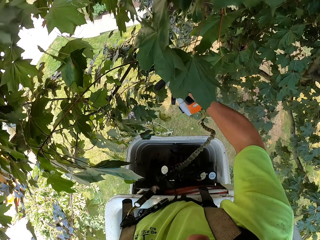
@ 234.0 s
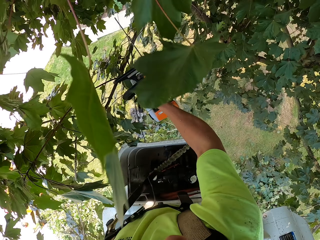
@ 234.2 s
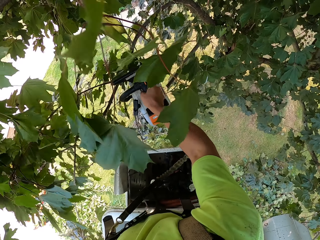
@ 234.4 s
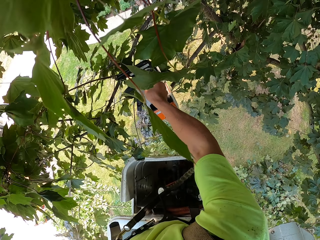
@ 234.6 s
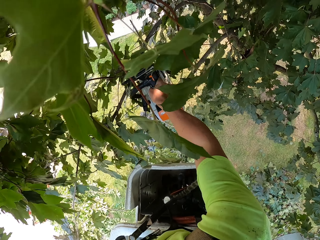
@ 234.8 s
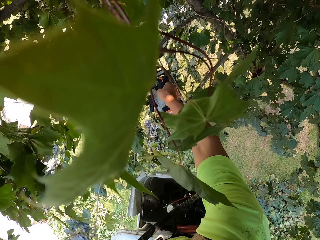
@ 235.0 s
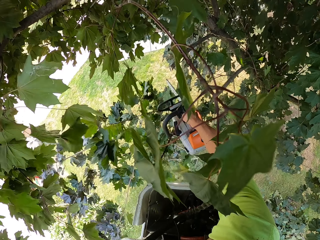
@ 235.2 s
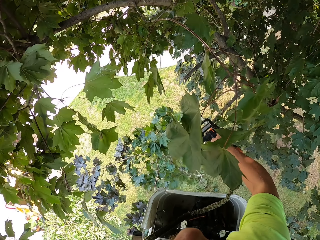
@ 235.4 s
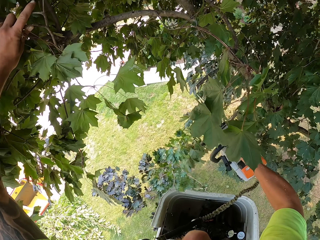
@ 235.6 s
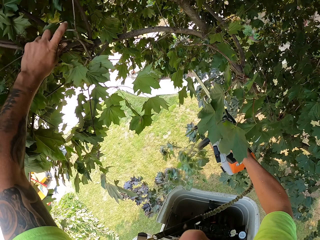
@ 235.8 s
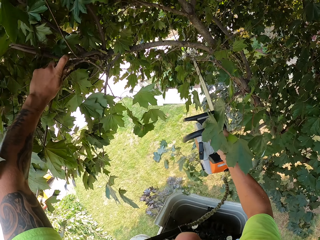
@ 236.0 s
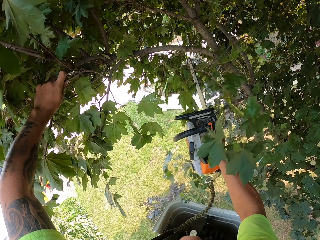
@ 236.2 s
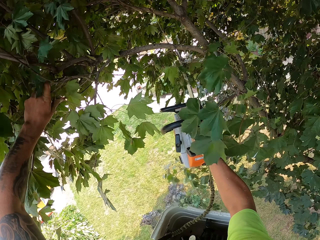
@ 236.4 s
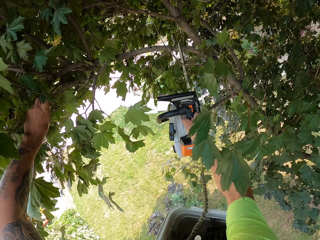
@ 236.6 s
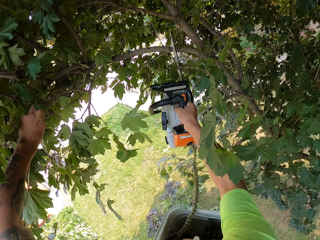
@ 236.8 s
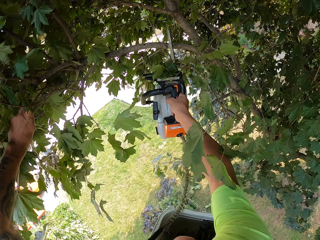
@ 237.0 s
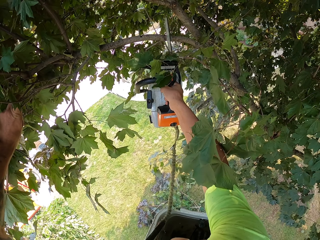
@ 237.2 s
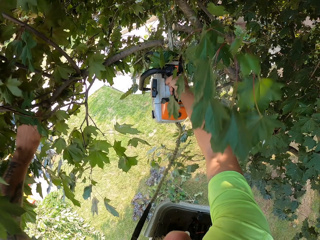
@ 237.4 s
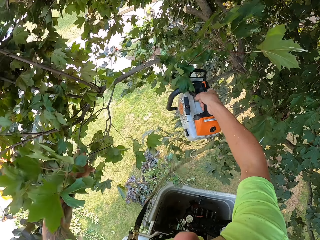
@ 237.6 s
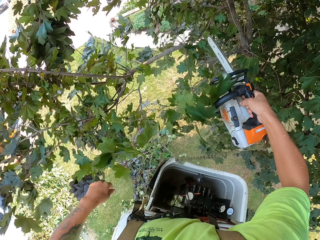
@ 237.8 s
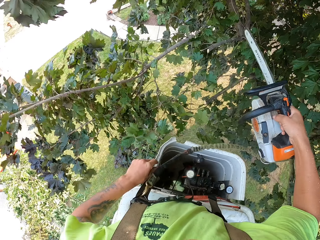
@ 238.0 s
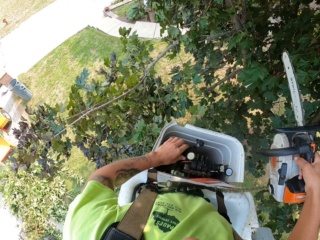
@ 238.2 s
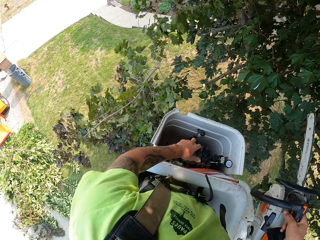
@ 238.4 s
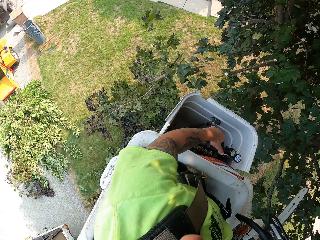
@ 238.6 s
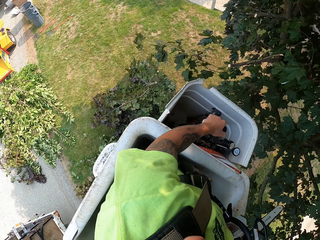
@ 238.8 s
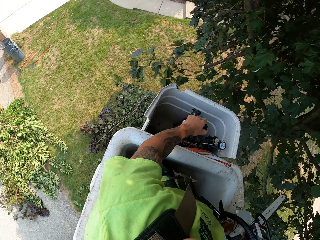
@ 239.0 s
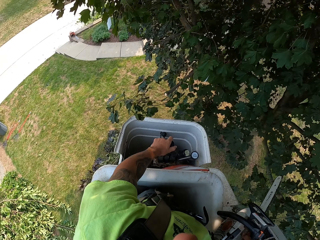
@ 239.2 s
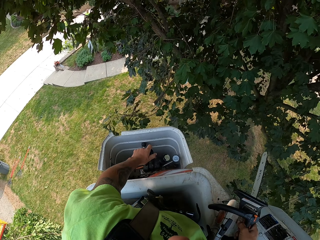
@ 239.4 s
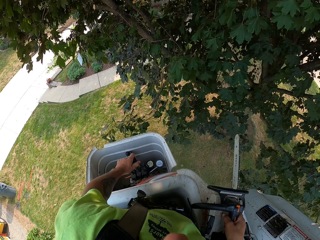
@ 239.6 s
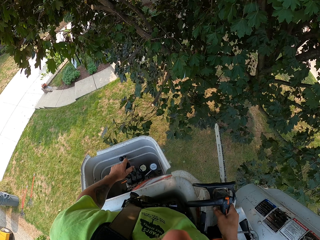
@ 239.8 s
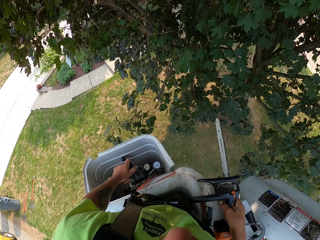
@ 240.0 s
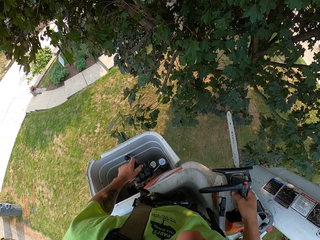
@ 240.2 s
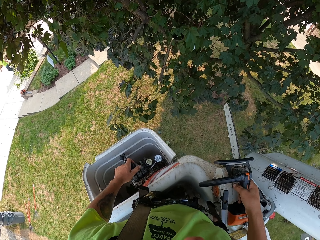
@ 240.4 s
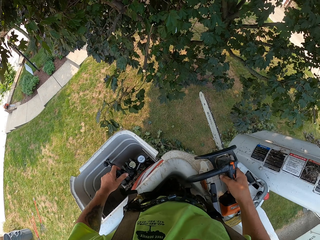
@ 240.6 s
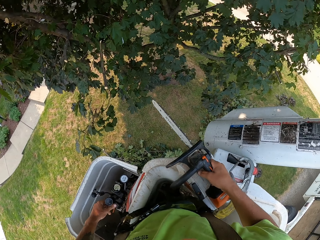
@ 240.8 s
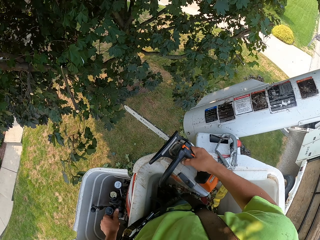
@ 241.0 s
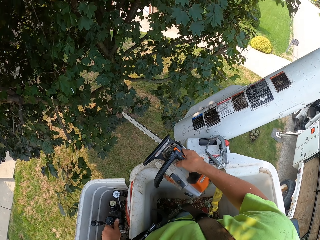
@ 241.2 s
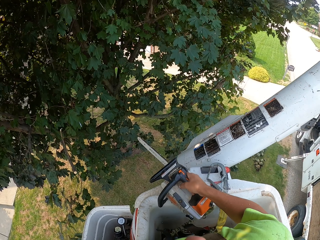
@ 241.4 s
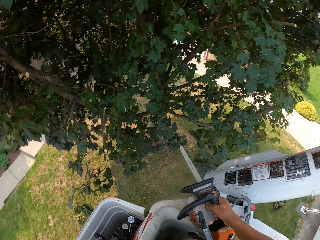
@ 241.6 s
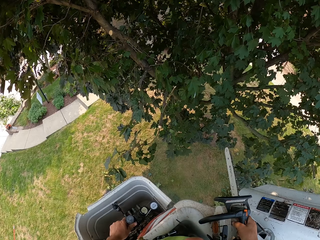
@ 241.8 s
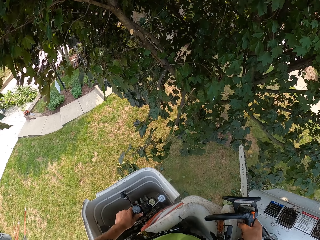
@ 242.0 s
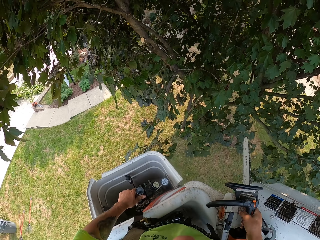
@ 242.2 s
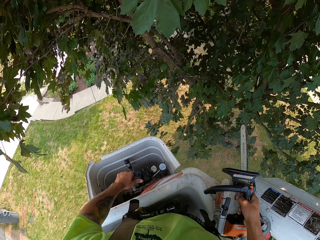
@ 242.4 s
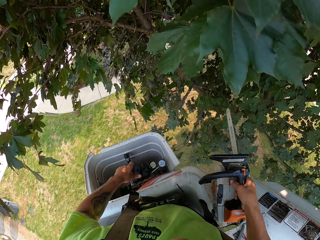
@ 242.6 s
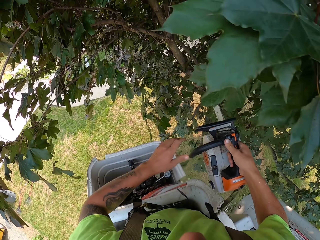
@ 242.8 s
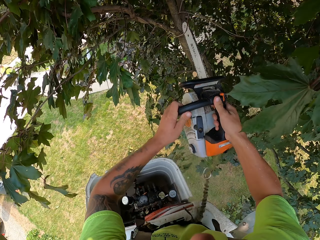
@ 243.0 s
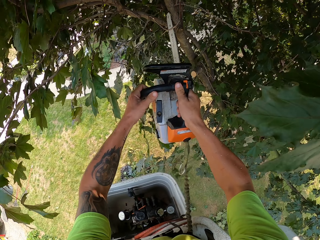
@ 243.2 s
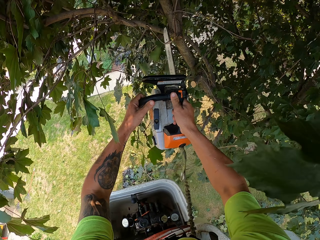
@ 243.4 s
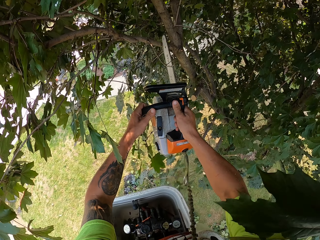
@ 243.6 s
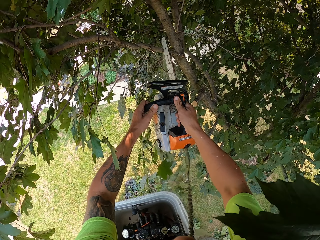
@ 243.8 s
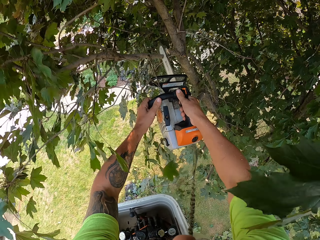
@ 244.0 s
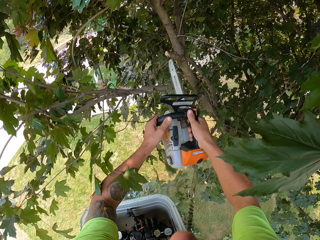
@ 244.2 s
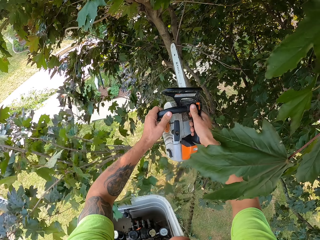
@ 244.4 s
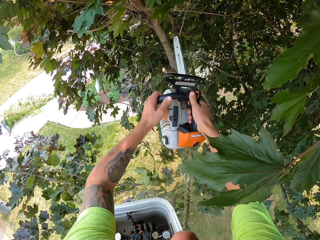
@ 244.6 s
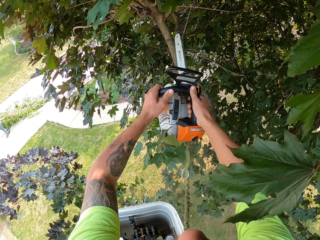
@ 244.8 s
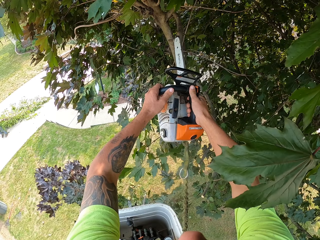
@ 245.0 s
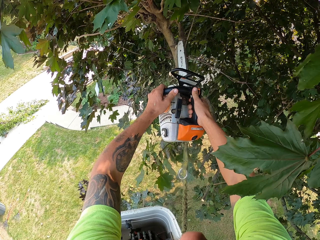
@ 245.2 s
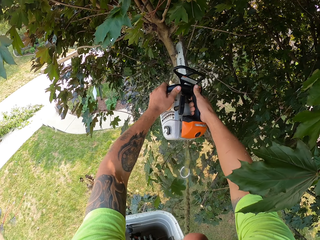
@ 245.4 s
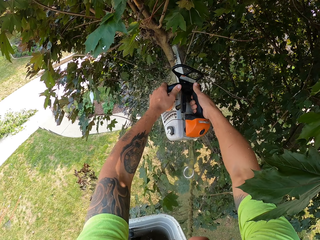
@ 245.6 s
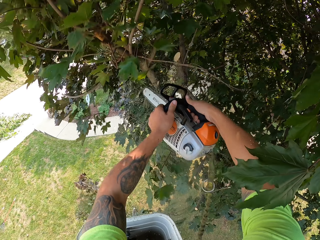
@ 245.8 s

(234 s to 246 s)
The camera wearer cuts branches from the tree with the chain saw in his right hand. He operates the controls of the boom lift inside the bucket with his left hand. He moves around in the bucket. He holds the chain saw with both hands. He cuts branches from the tree with the chain saw in both hands.

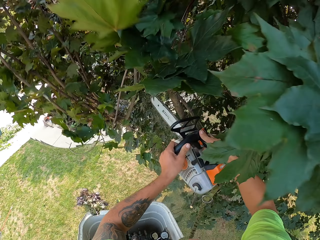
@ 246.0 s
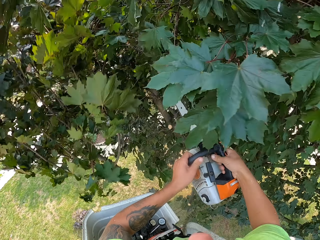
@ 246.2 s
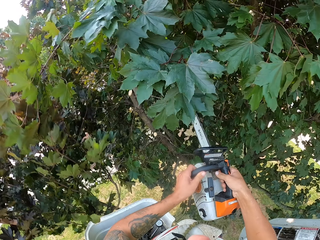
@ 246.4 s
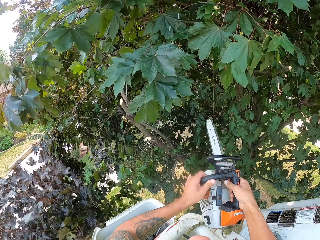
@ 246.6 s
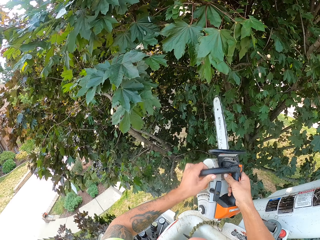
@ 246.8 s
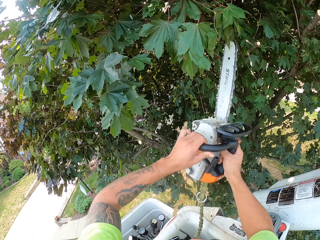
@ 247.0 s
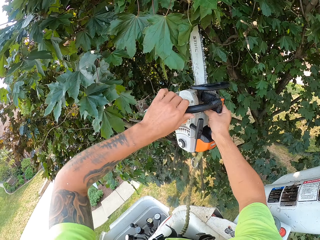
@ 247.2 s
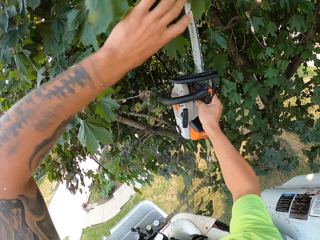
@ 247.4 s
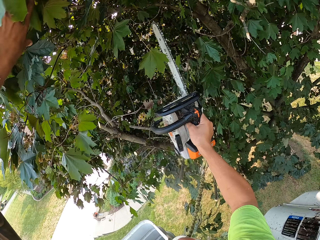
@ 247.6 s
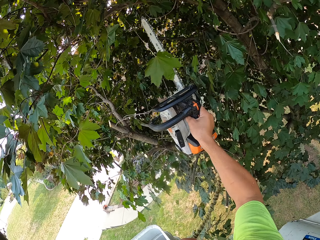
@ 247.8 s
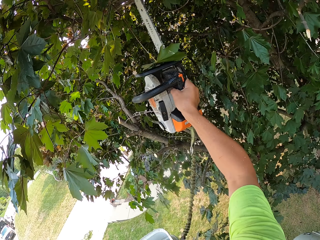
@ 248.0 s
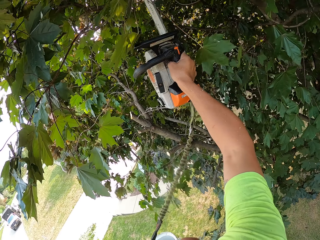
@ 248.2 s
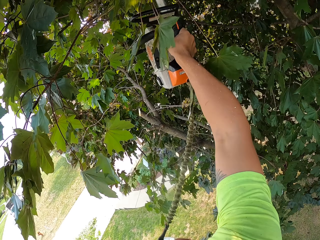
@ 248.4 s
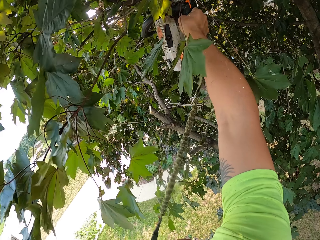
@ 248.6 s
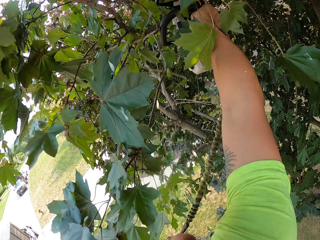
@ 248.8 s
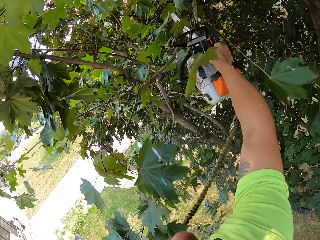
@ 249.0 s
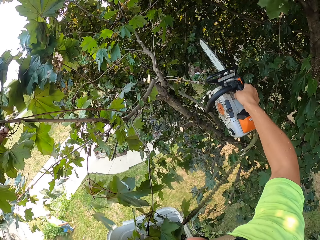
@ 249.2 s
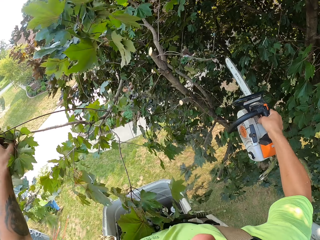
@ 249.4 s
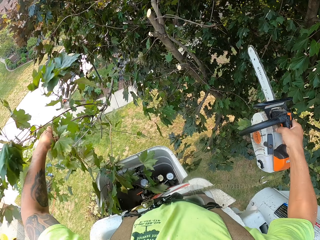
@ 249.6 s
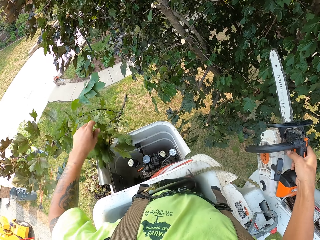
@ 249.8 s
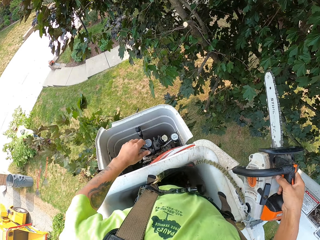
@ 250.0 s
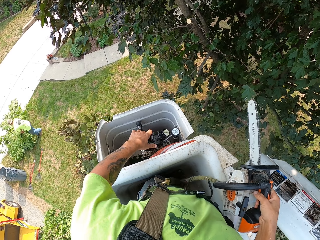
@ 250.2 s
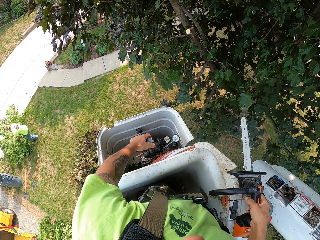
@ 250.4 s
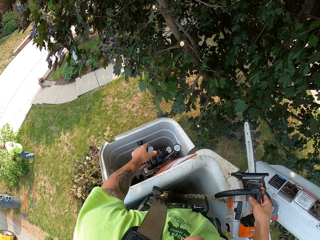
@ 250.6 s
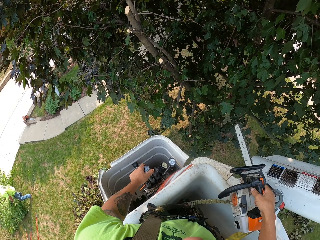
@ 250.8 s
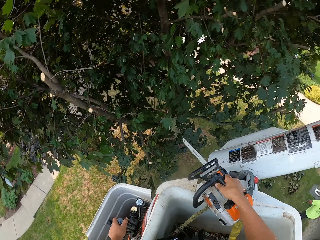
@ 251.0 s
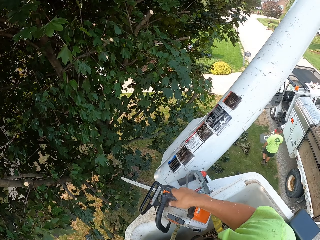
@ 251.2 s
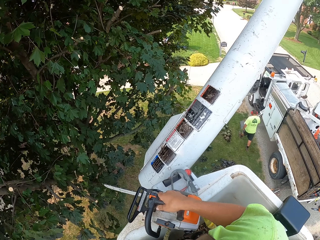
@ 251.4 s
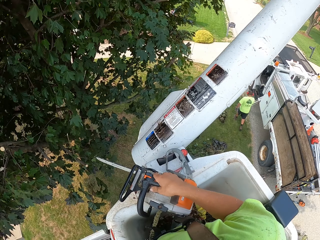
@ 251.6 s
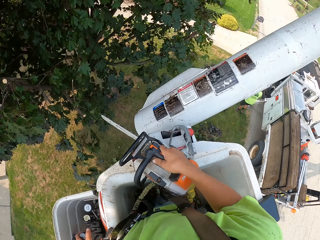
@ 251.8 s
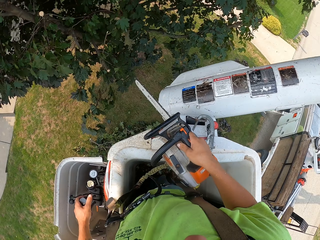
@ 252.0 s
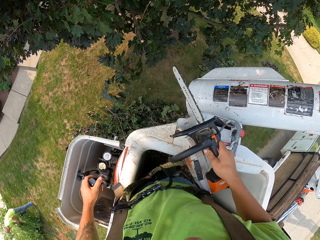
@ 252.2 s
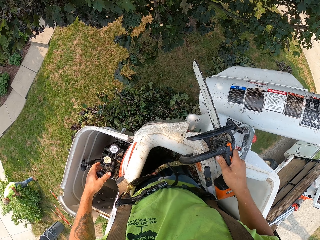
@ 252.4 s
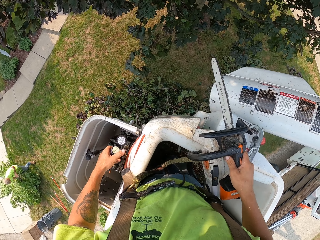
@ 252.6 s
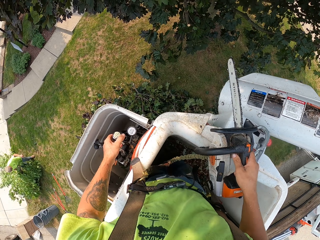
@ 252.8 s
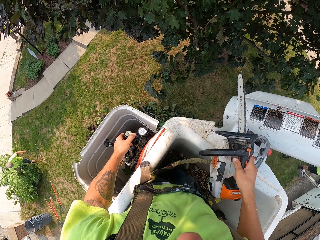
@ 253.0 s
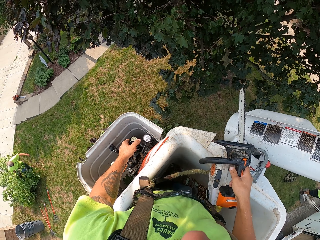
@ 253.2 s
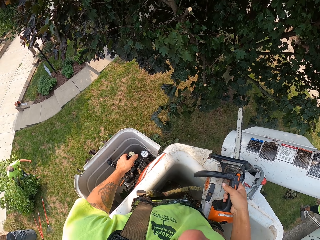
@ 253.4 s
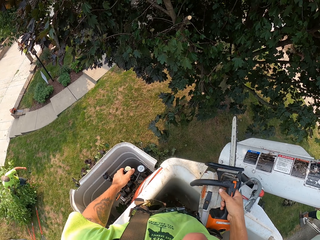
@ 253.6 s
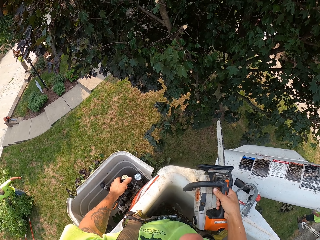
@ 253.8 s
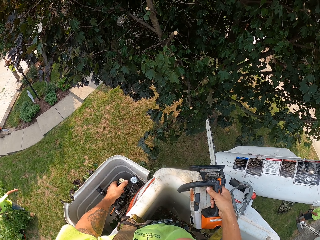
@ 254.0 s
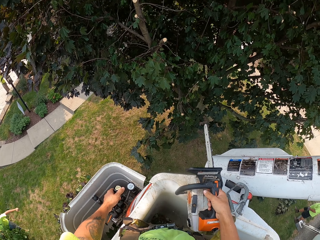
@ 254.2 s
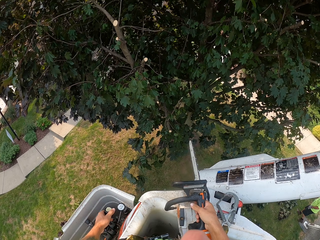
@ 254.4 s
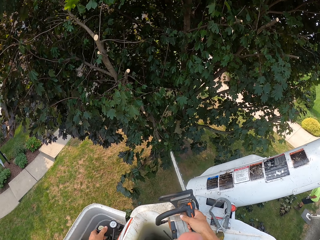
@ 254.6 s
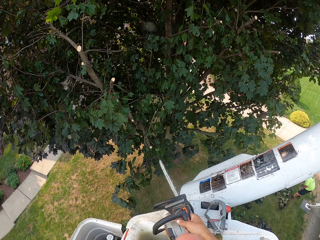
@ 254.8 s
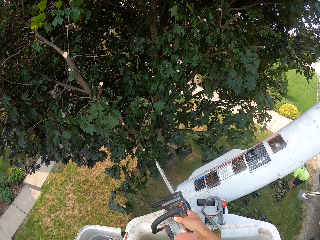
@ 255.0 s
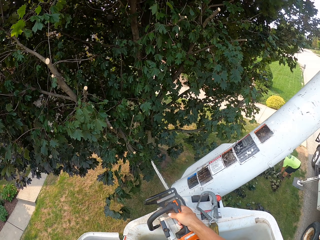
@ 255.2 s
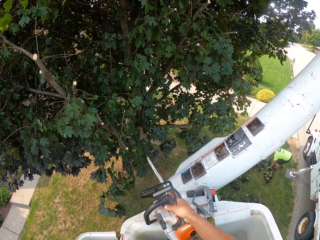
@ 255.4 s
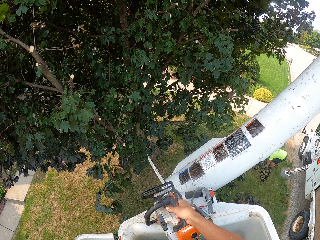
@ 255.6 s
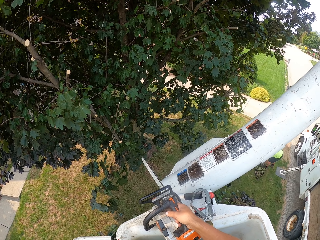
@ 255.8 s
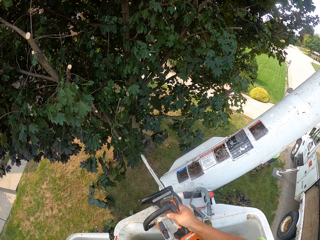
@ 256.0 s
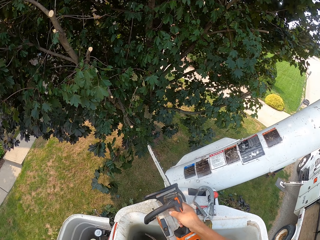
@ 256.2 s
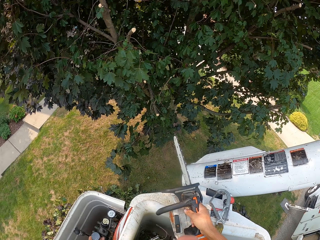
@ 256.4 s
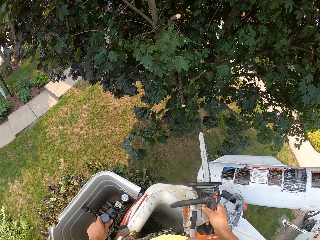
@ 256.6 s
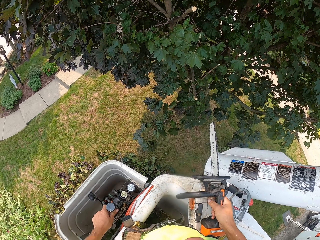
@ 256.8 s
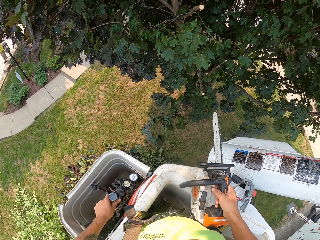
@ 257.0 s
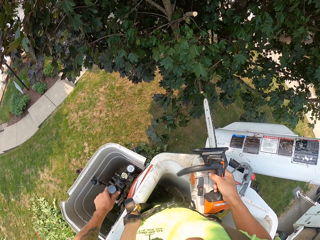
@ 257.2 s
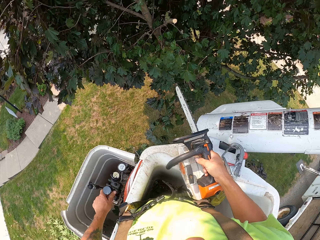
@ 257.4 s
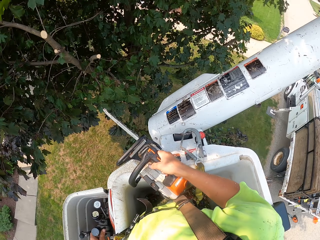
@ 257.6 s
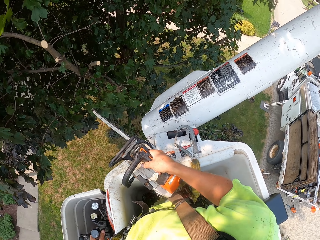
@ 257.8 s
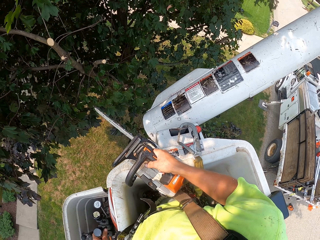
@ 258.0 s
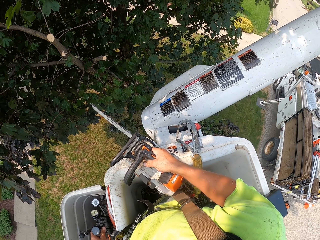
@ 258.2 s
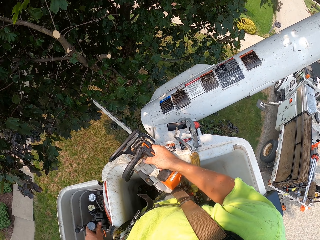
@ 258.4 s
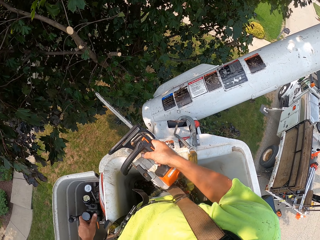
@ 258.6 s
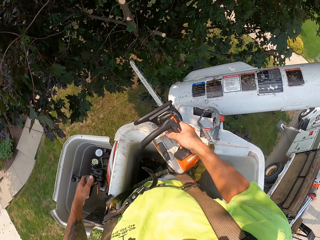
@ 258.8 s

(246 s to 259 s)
The camera wearer holds branches on the tree with his left hand. He cuts branches from the tree with the chain saw in his right hand. A man pulls a branch across the lawn with both hands. The camera wearer drops branches on the ground with his left hand. He operates the controls of the boom lift inside the bucket with his left hand. He places the chain saw on the boom lift with his right hand. The man pulls the branch across the lawn with his right hand. The camera wearer moves up in the bucket. Another man packs branches from the ground with both hands.
